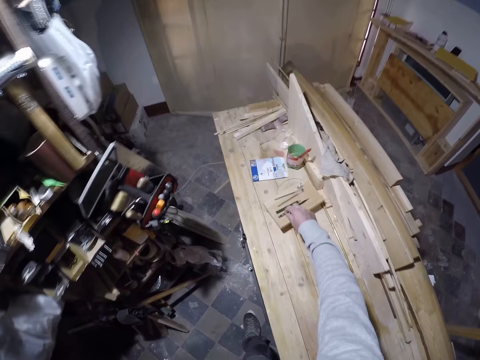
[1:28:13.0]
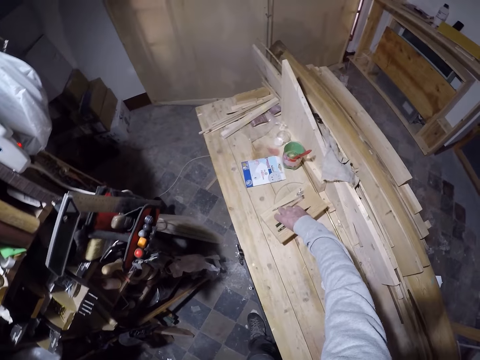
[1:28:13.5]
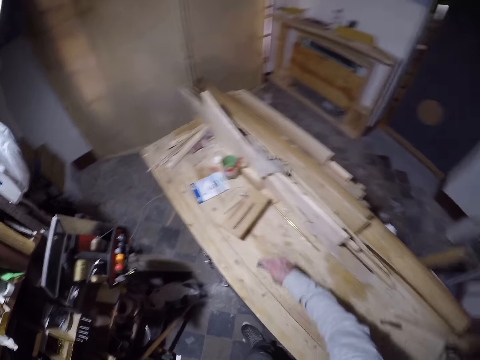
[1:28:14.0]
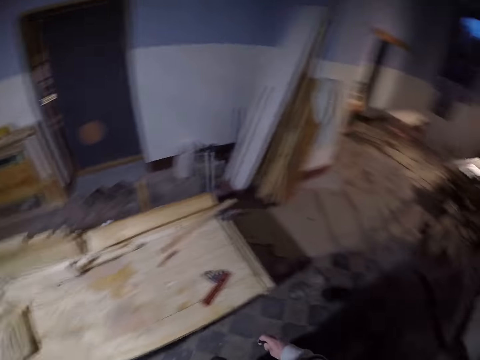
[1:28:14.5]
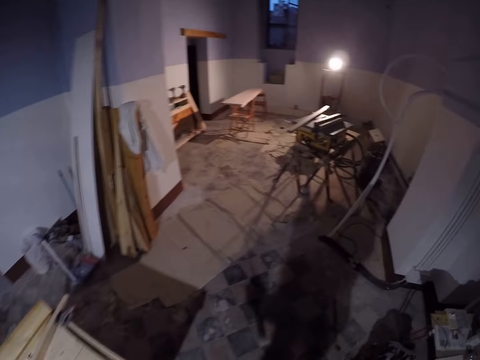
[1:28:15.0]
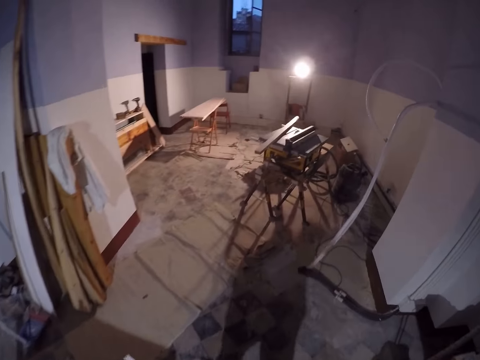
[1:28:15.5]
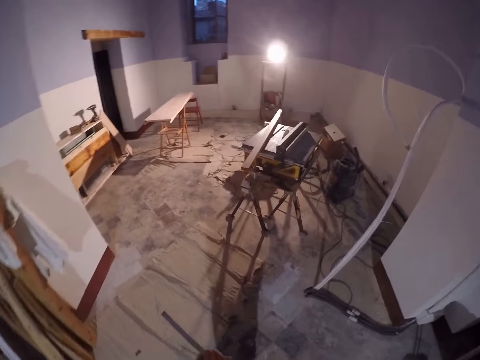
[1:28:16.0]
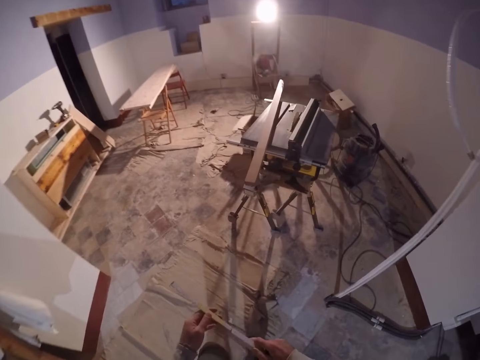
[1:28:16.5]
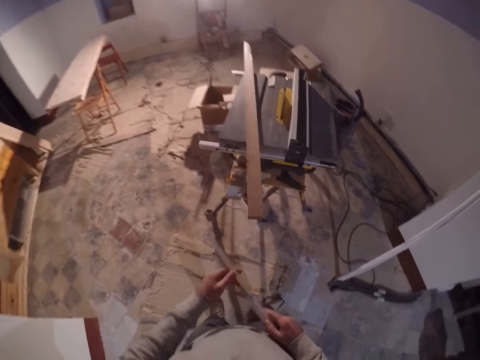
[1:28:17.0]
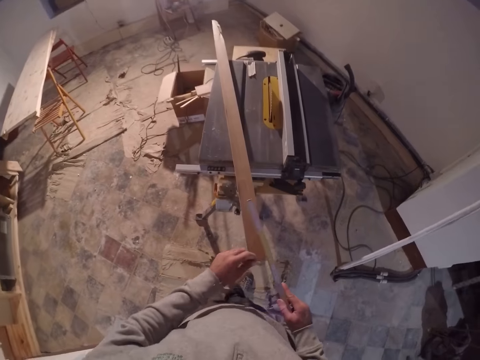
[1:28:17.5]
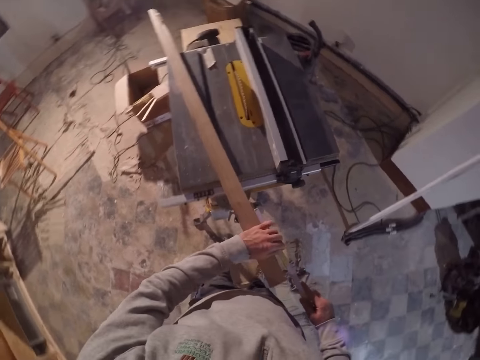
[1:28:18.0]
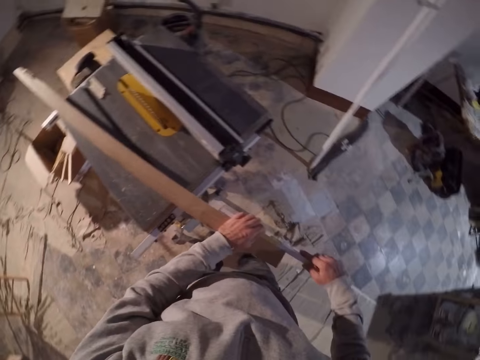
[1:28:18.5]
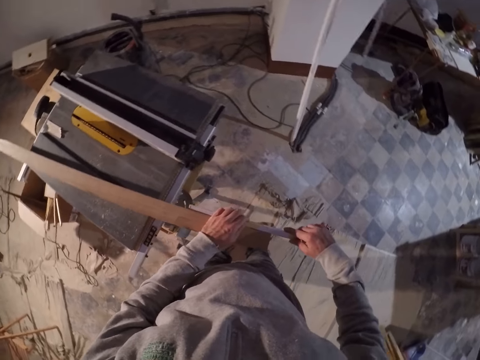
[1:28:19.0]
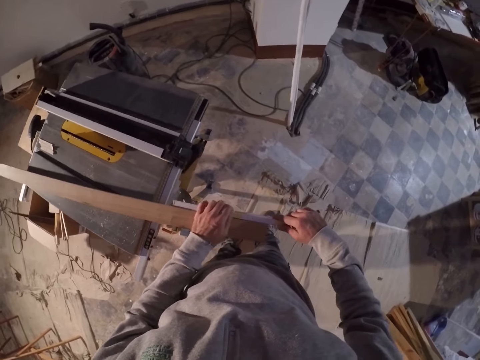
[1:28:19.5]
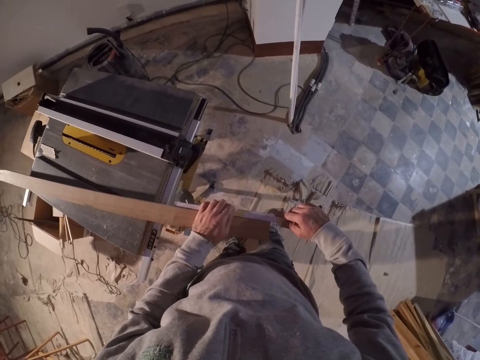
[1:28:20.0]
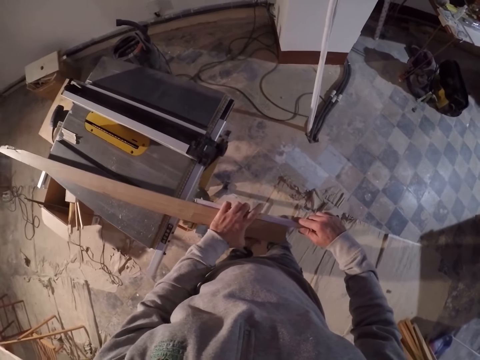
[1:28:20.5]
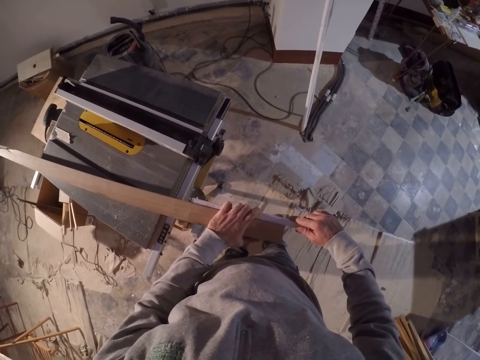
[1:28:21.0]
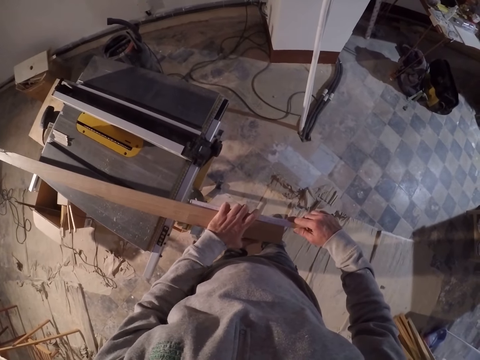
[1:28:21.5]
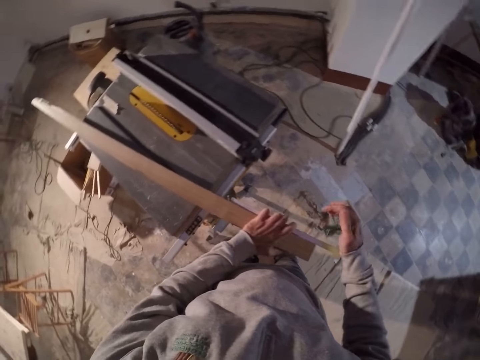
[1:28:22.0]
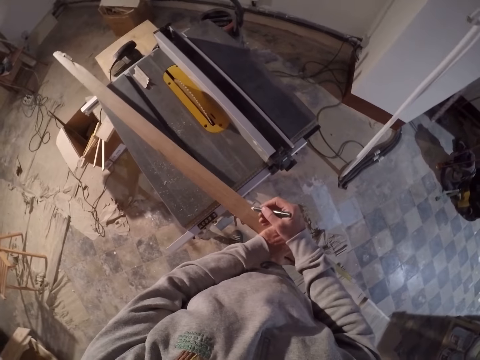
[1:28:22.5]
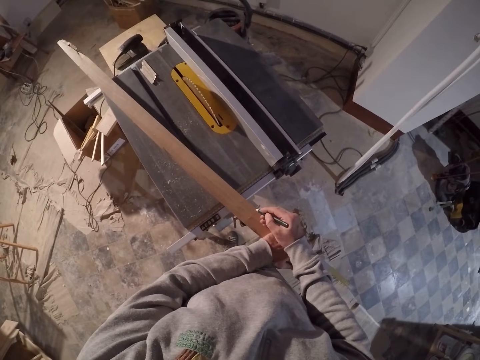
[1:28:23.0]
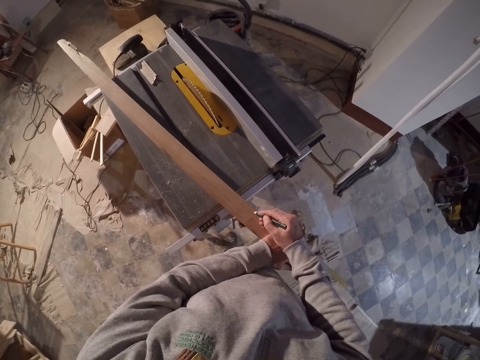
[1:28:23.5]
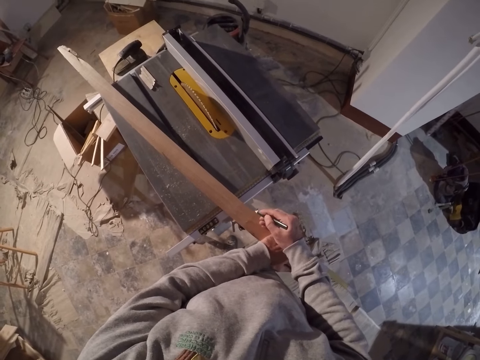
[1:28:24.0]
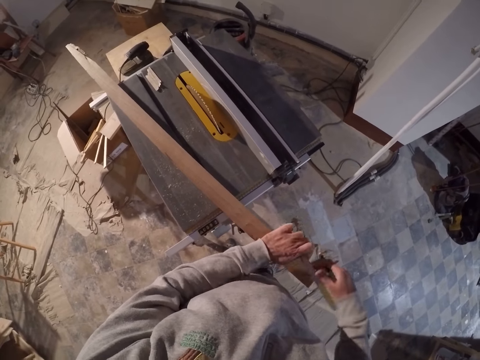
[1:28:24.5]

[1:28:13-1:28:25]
The camera wearer picks a marker on a piece of wood with his right hand. He walks around the workshop. He measures the plywood with the ruler in both hands. He marks the plywood with the marker in his right hand.

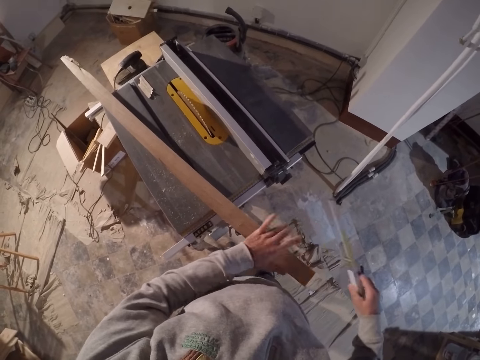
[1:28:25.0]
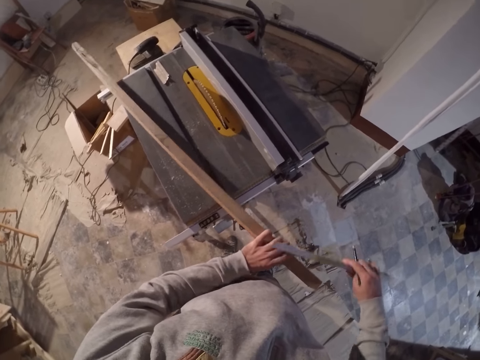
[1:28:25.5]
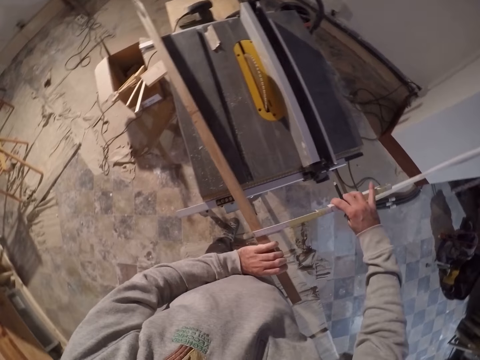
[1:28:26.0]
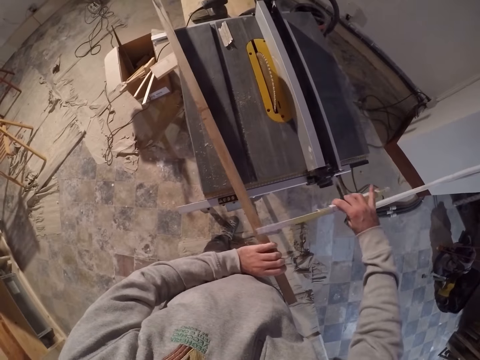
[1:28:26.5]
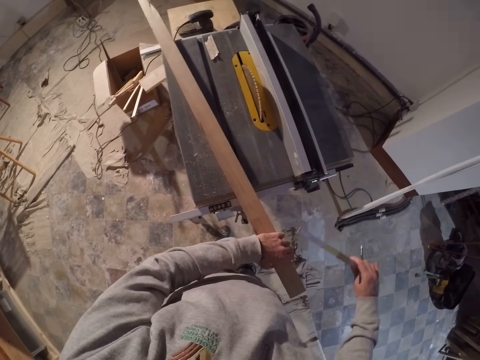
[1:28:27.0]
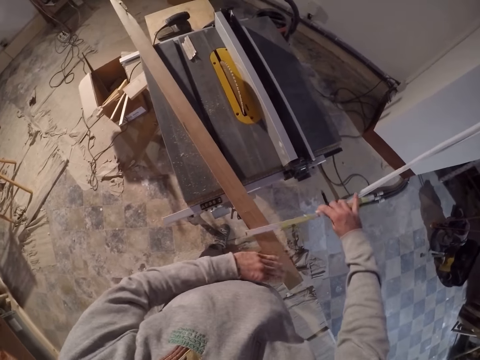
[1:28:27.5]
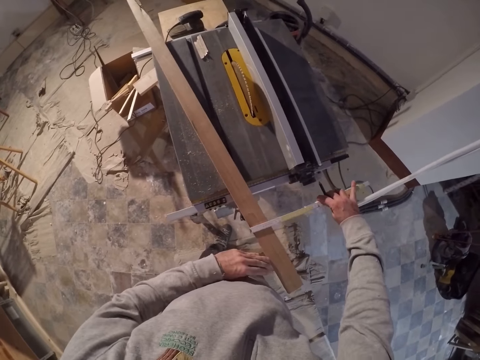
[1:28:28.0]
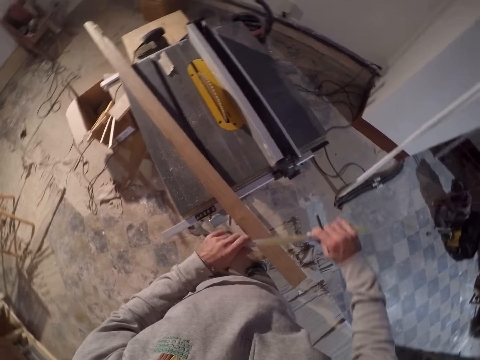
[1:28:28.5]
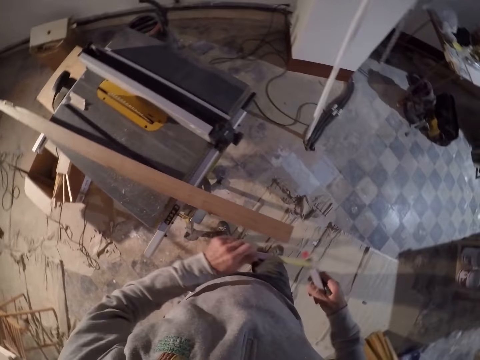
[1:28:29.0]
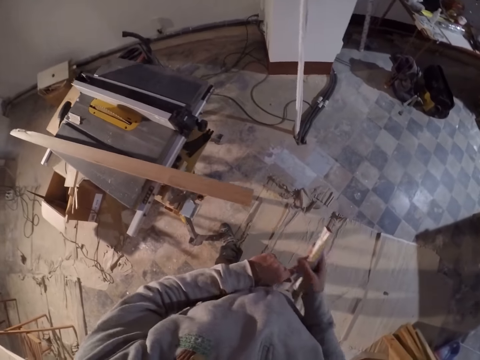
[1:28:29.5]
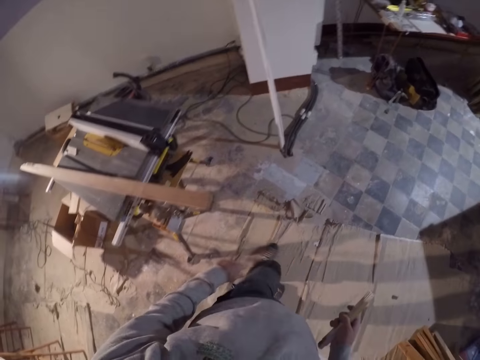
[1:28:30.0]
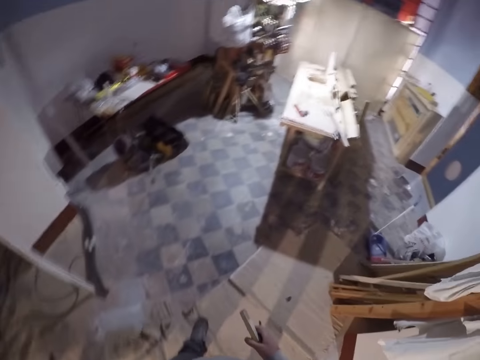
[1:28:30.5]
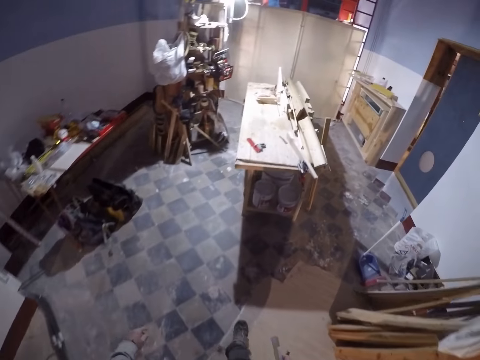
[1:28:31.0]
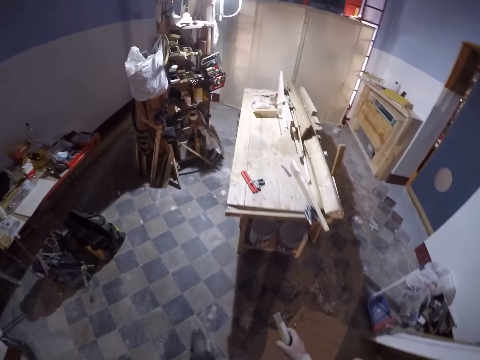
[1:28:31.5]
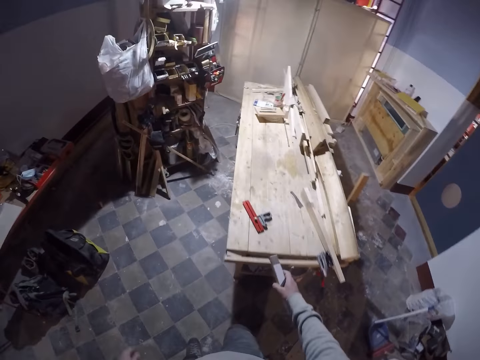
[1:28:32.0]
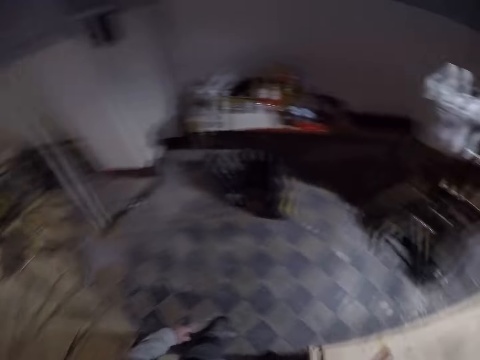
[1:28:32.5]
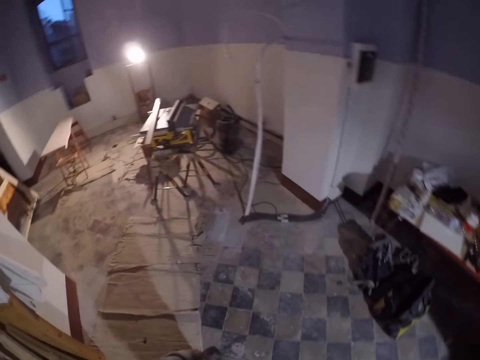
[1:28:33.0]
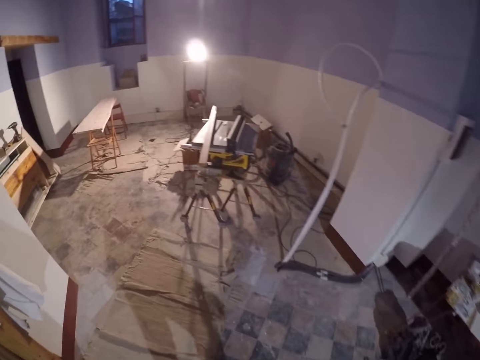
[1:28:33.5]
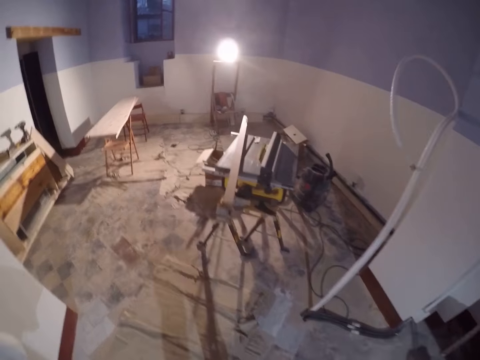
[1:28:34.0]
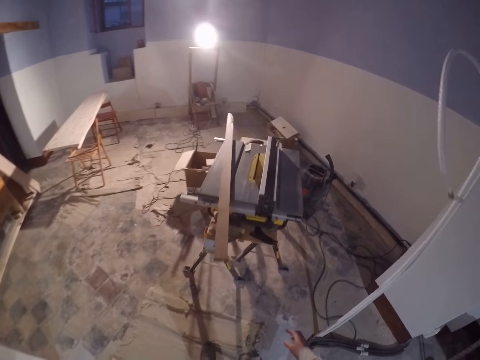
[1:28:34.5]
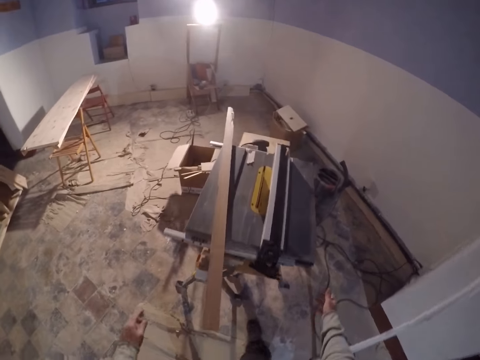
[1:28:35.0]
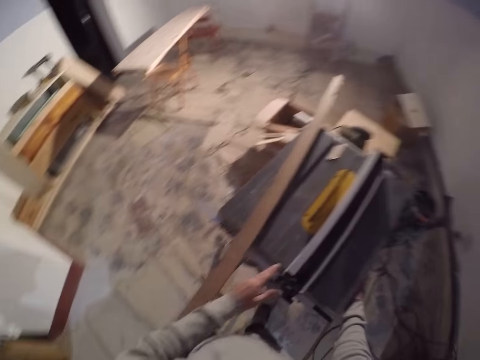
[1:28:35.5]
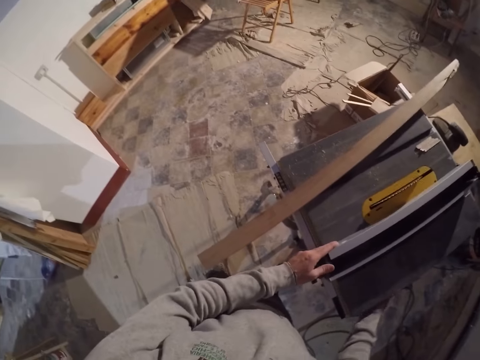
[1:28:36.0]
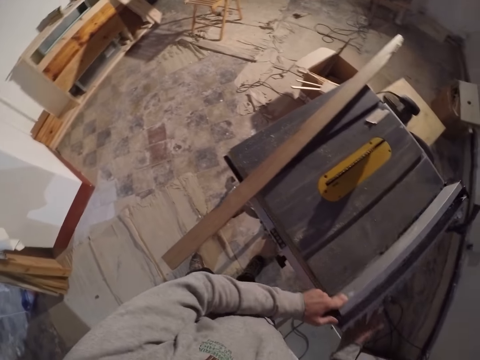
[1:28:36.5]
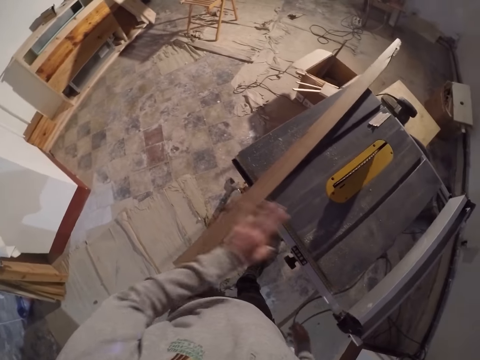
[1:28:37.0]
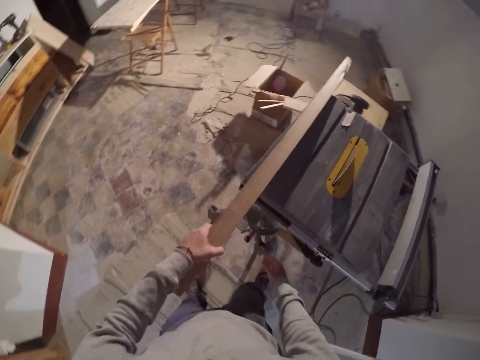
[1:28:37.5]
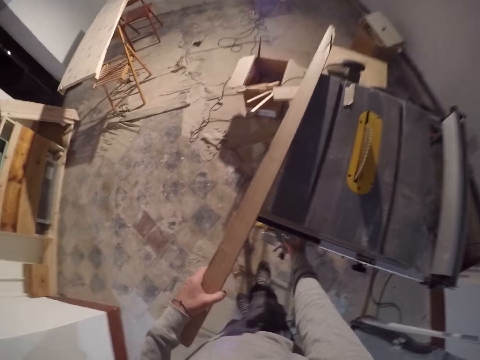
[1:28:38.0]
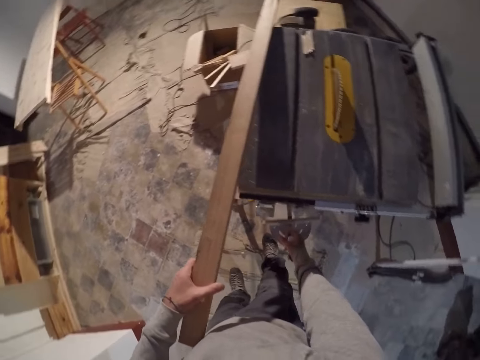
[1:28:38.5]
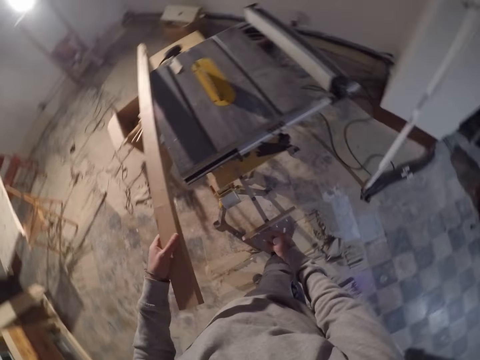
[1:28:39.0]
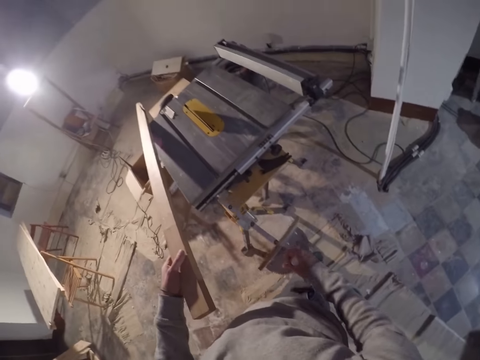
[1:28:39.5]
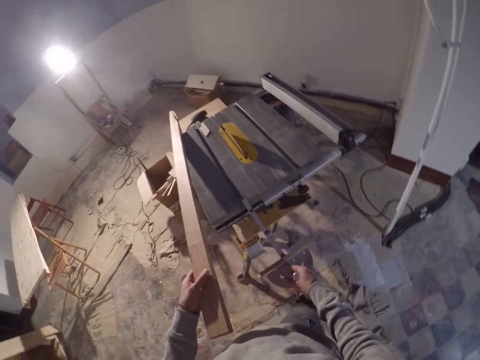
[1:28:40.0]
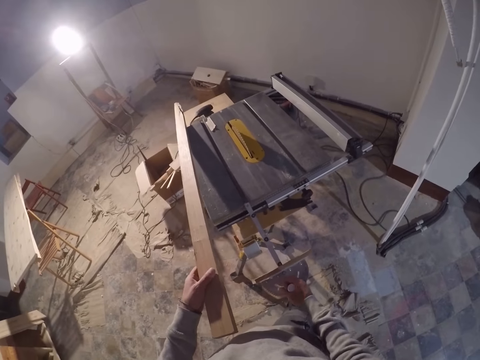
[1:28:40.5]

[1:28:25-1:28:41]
The camera wearer turns the piece of wood. He lifts the plywood with his left hand. He measures the plywood with the ruler or measuring tool in his right hand. He drops the plywood in his left hand. He measures the plywood with the ruler in his right hand. He folds the ruler with both hands. He walks around the workshop. He places the measuring tool on the table. He walks around the workshop. He pushes the fence. He expands the work bench with both hands. He lifts the plywood with his left hand. He pulls a protractor out with his right hand.
